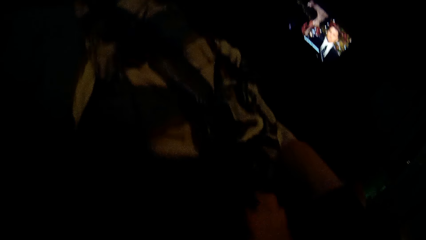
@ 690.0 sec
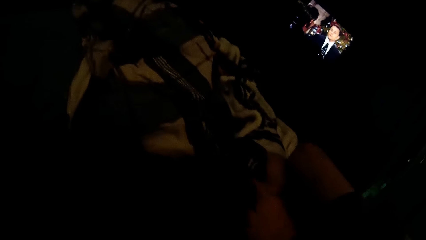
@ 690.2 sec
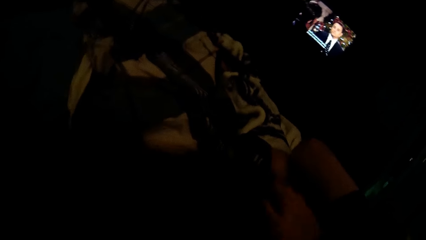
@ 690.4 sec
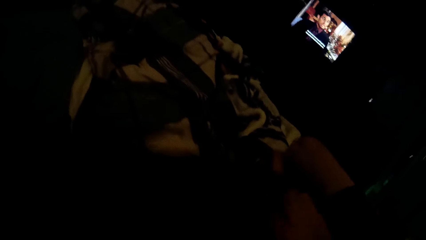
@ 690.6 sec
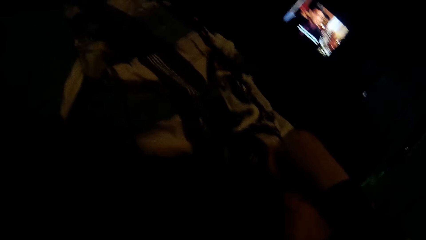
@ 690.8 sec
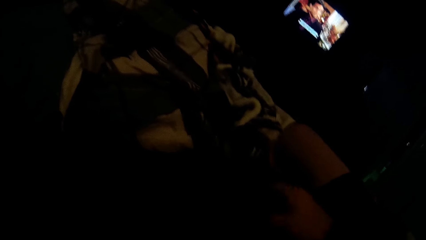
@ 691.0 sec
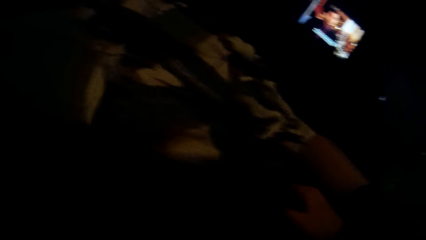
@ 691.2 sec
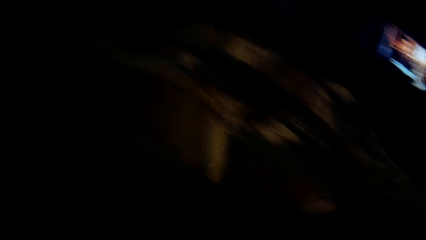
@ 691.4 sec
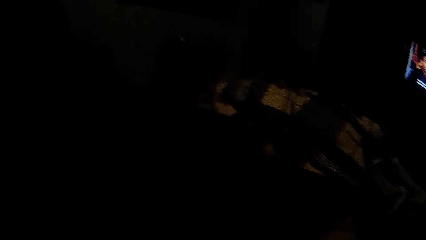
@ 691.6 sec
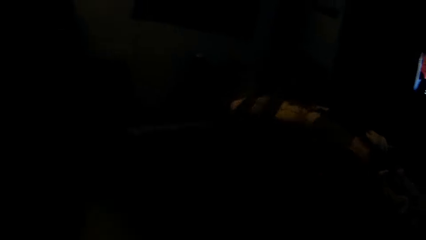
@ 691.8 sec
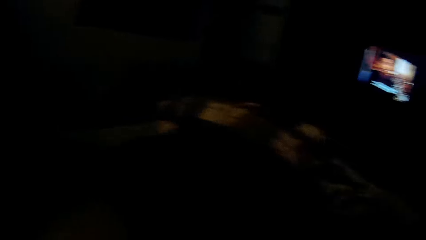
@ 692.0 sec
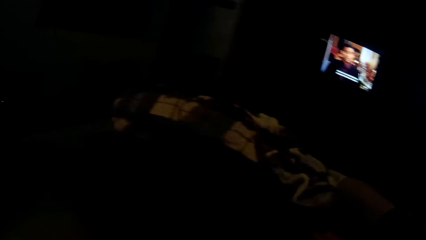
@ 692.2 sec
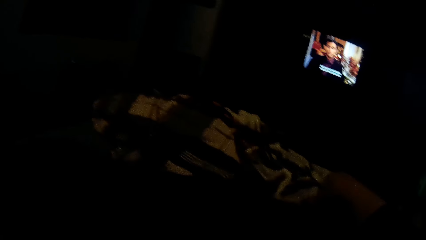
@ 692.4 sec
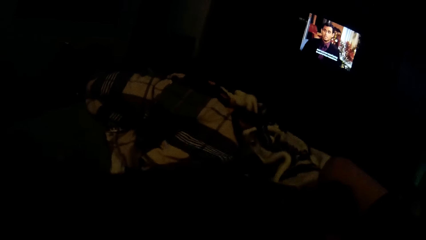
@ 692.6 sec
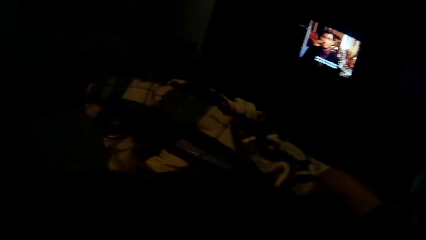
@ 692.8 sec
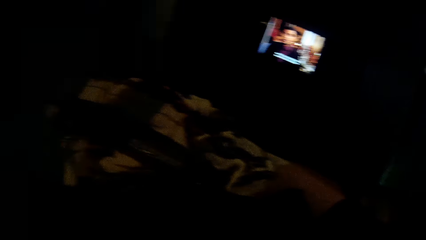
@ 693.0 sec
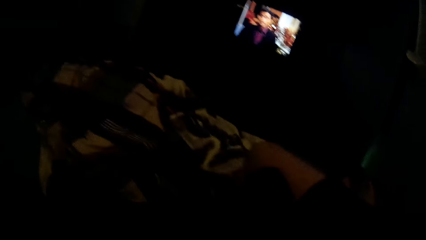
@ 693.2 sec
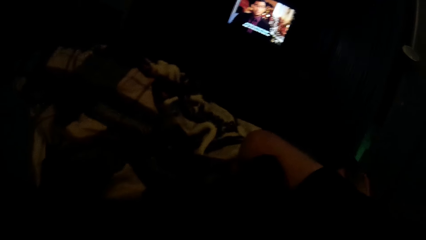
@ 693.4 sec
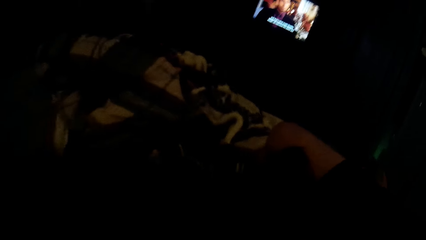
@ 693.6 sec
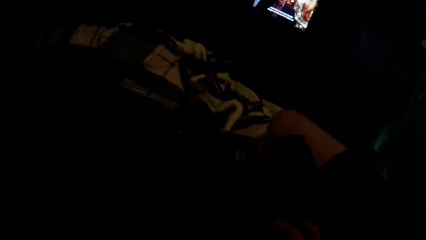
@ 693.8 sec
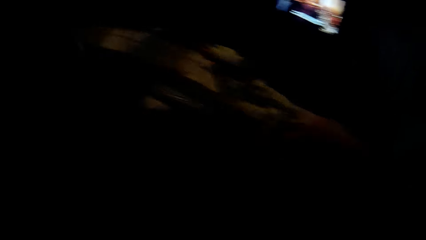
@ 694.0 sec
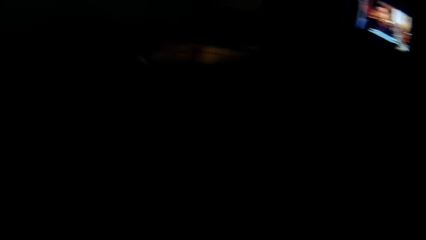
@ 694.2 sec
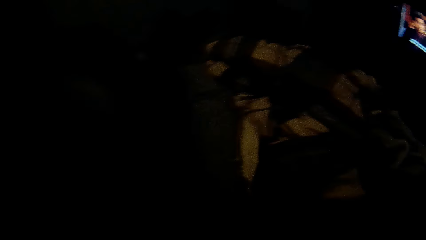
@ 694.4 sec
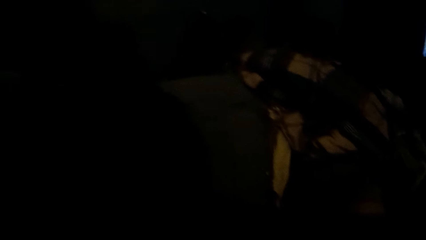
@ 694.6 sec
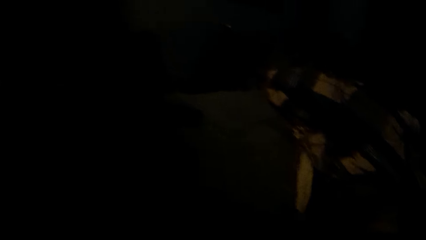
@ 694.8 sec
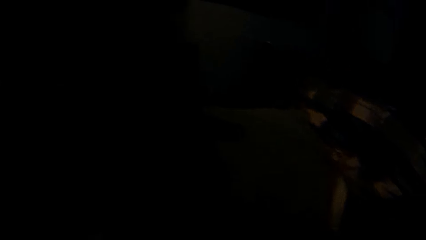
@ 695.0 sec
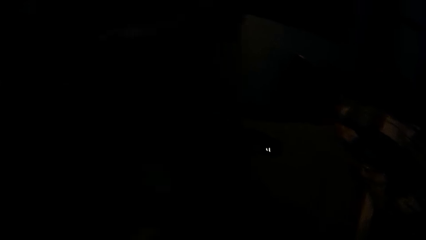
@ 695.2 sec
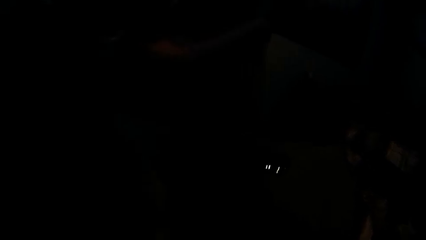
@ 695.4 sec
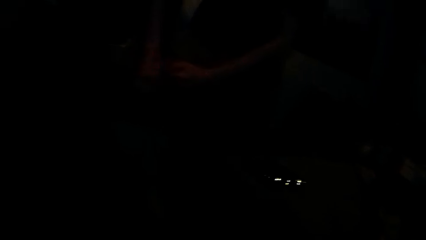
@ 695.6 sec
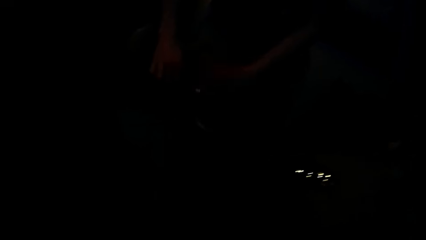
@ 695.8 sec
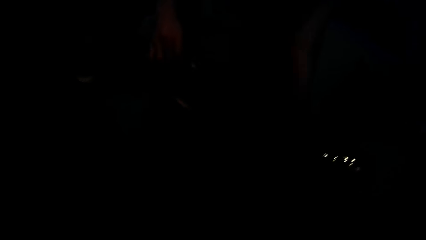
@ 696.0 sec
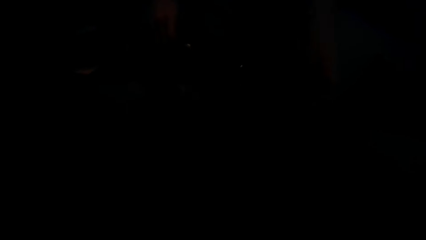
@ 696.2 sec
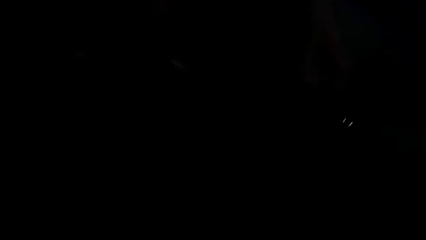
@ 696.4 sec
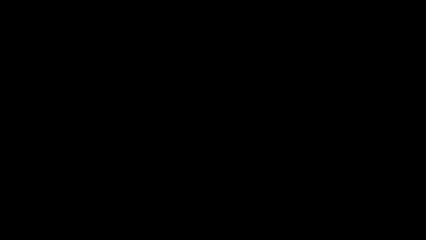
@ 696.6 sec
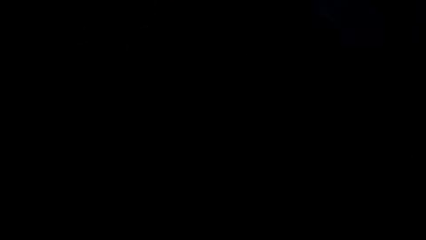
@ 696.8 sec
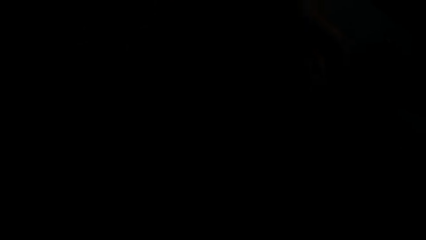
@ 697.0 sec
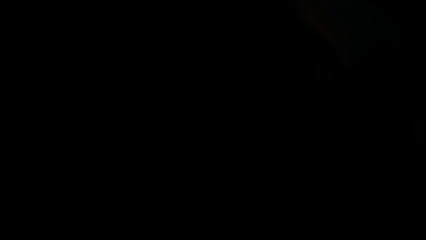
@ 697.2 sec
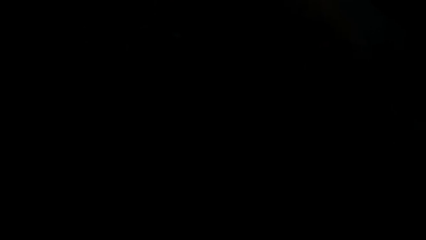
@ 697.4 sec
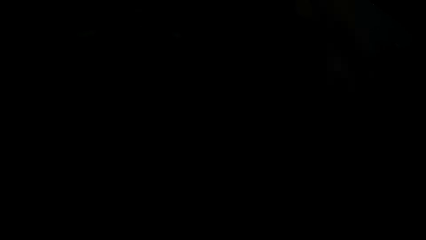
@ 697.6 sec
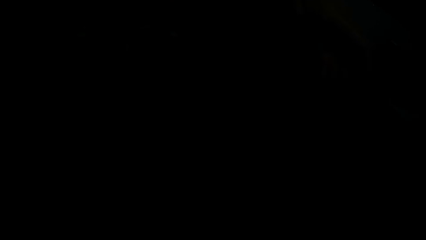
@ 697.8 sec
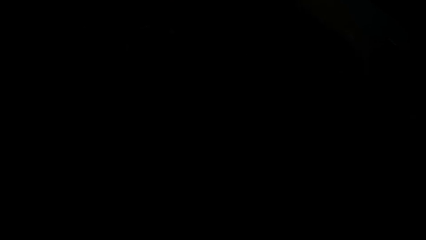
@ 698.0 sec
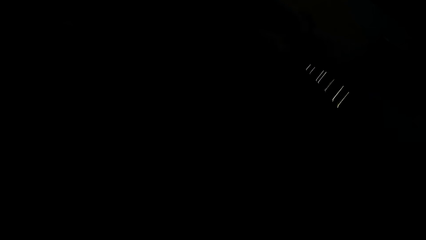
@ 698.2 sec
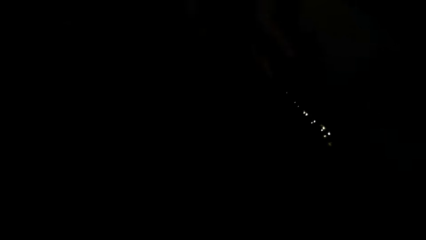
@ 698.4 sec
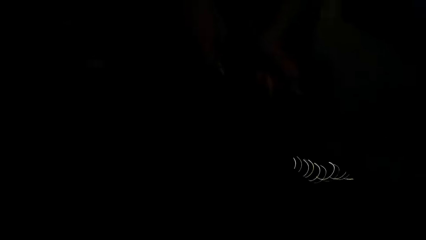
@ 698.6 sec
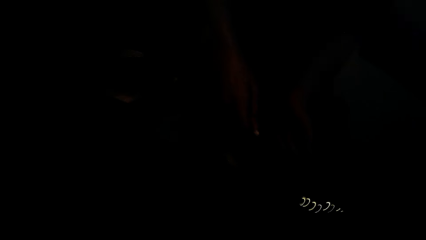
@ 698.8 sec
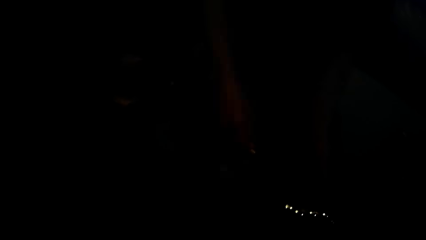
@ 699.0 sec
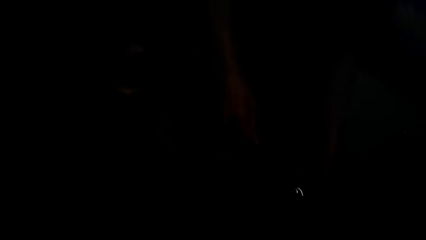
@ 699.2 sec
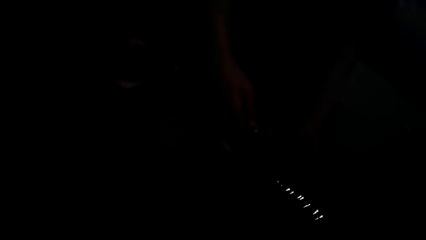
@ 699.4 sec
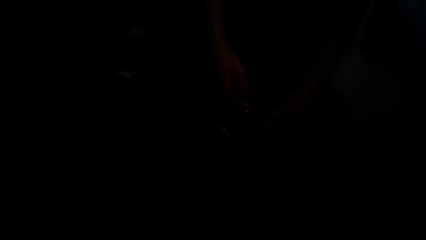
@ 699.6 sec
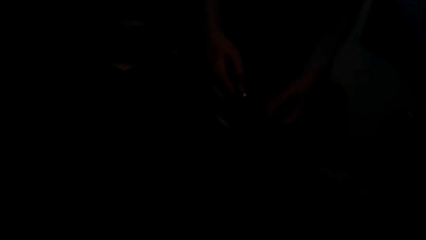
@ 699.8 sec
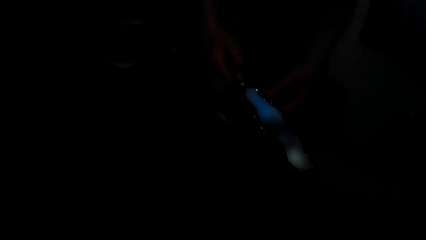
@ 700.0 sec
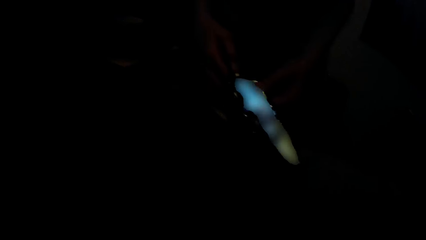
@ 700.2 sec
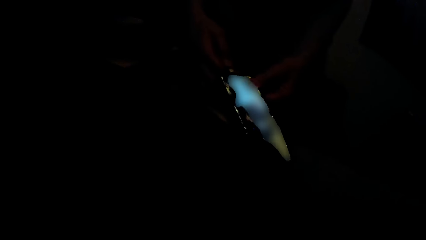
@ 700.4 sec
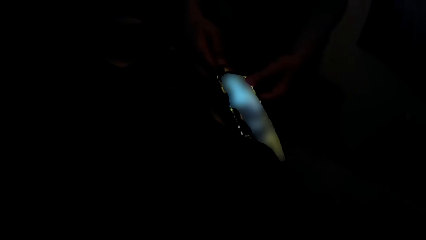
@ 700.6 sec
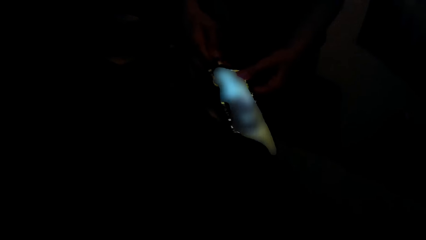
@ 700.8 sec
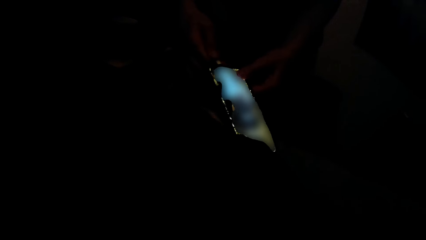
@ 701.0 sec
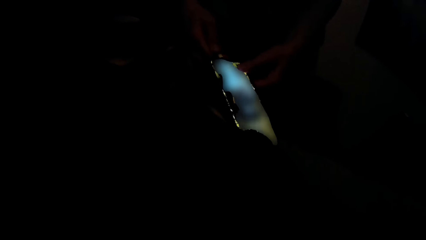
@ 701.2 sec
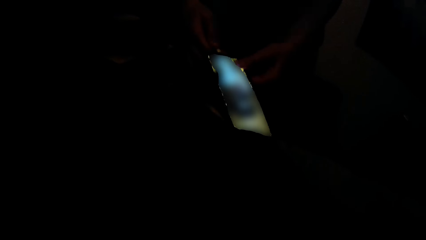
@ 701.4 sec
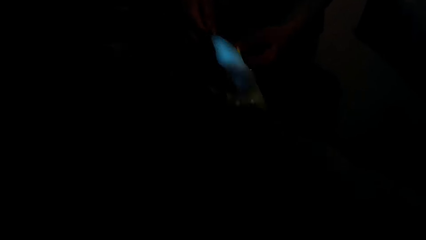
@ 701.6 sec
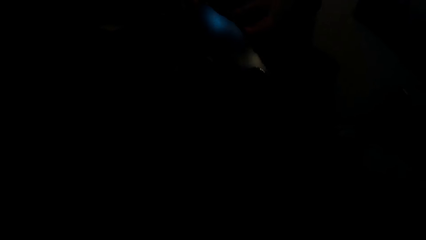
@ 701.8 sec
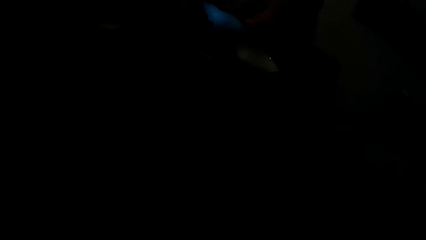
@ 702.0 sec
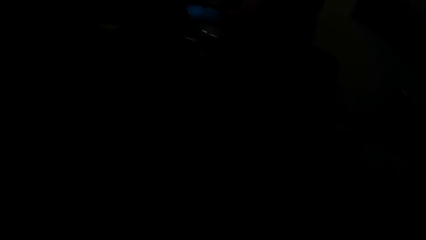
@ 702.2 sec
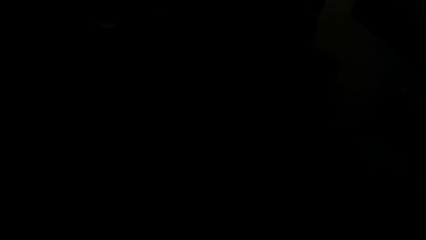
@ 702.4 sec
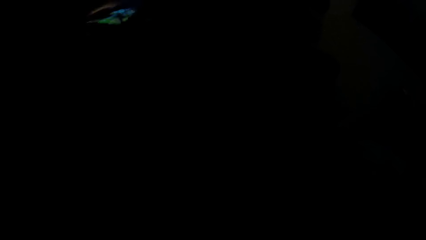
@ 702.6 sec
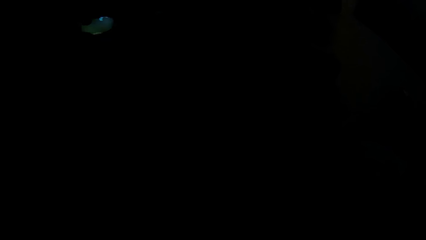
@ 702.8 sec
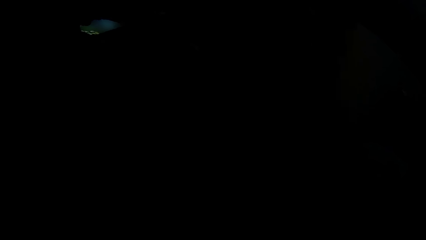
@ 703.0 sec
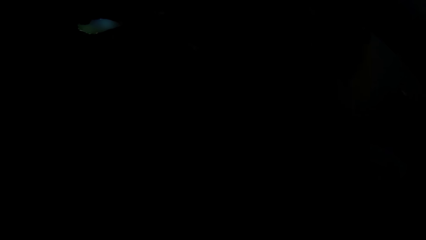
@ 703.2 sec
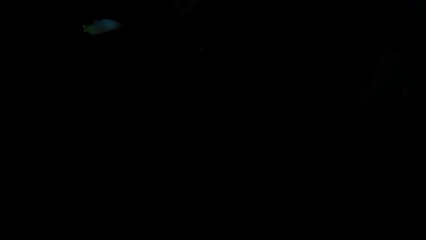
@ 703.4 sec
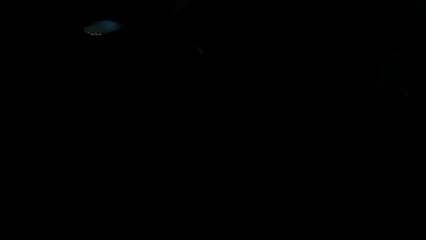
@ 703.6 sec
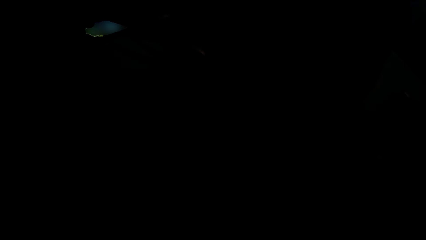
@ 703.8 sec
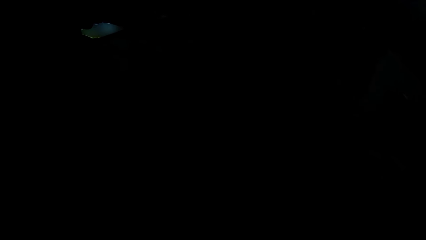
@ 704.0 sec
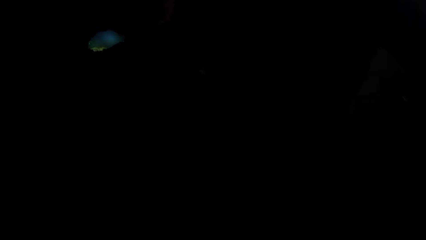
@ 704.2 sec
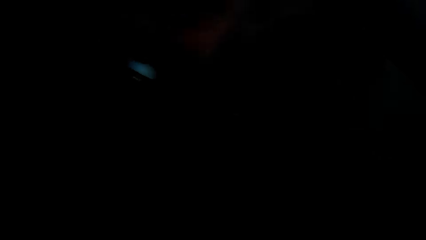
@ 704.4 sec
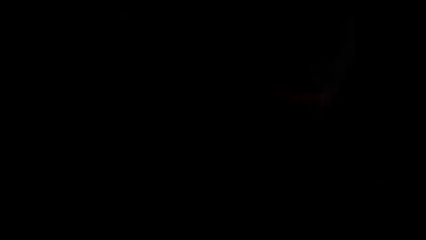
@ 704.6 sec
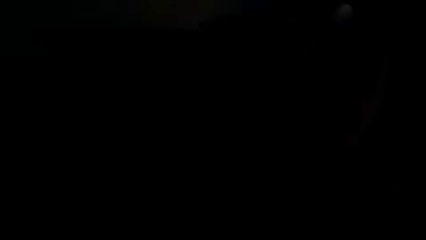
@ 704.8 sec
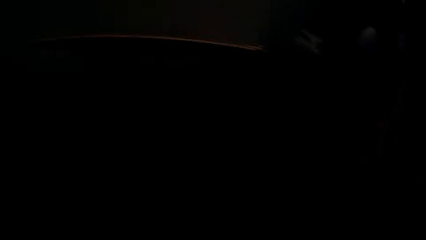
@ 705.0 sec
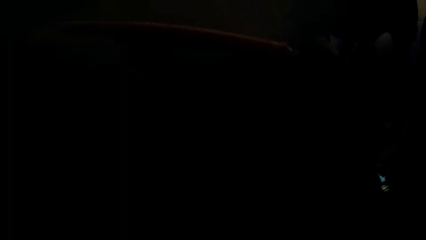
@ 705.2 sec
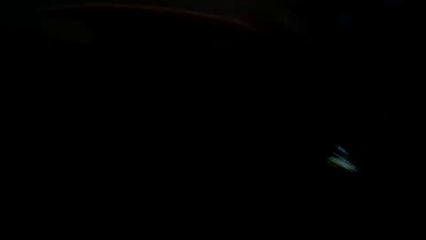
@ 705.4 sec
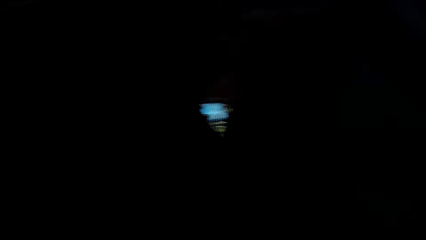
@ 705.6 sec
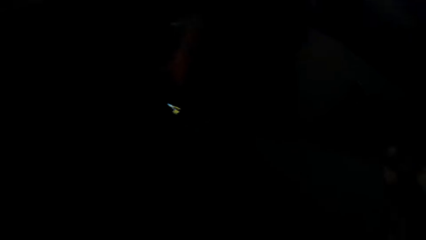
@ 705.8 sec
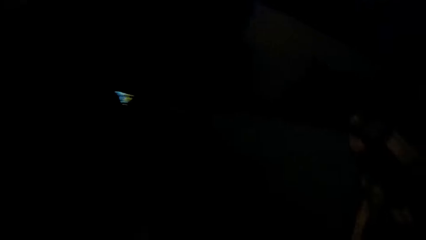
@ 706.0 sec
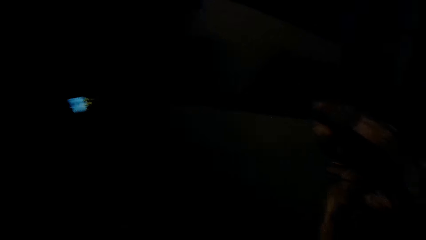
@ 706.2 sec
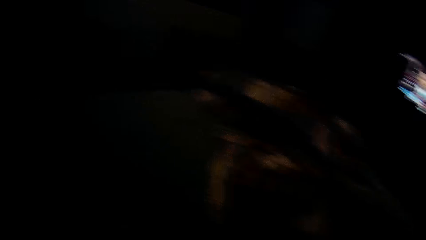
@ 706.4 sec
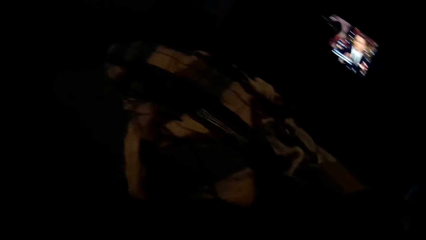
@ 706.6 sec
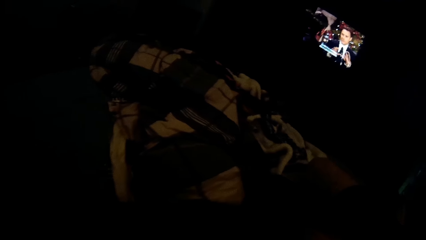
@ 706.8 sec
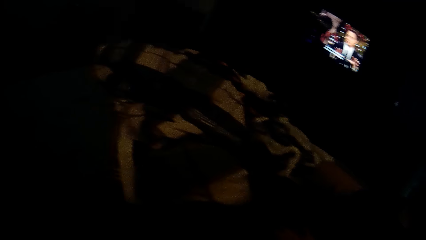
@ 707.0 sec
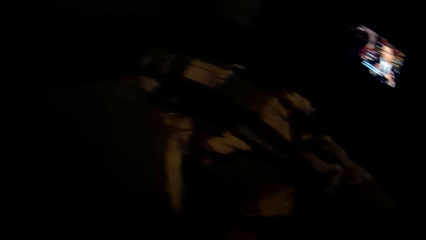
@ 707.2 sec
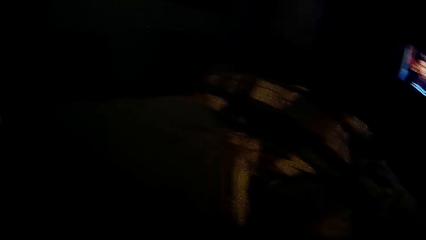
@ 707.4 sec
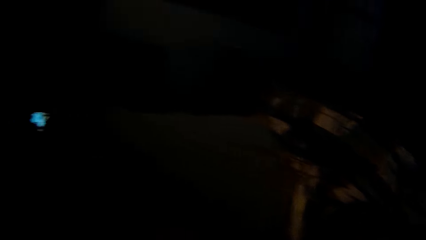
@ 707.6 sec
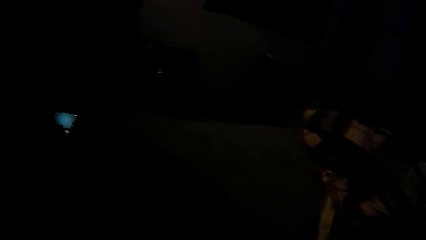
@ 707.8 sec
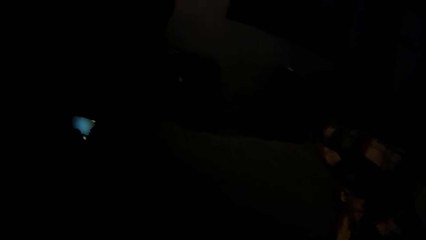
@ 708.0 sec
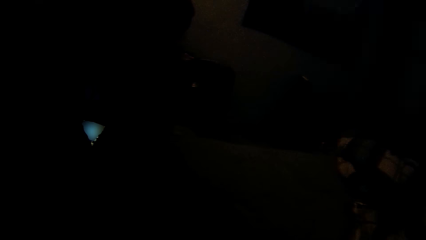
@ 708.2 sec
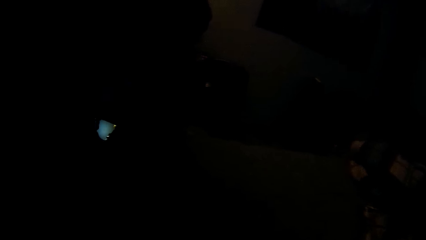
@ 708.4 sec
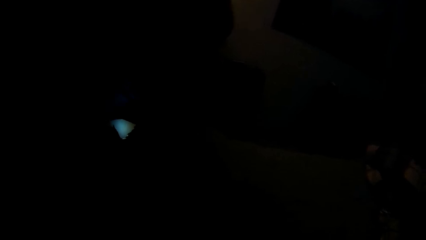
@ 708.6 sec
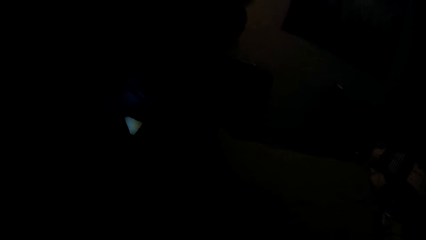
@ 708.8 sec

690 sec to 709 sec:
A woman looks around a room. The camera wearer adjusts a piece of cloth on a bed. The woman adjusts the piece of cloth on the bed. The camera wearer looks around the room. The woman plugs a charger on a smartphone. The woman operates the smartphone with a hand. The woman drops the smartphone on a table. The woman moves around the room.
